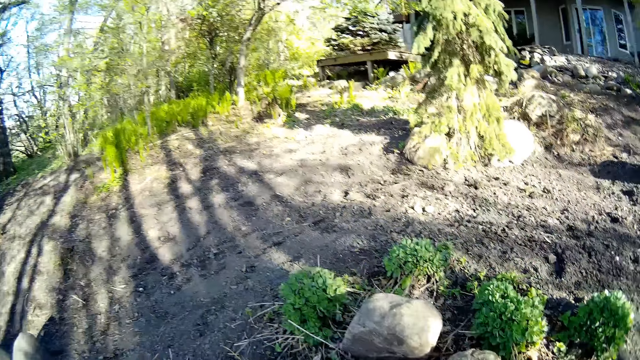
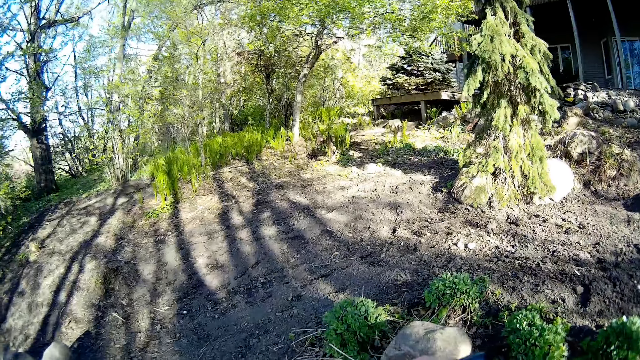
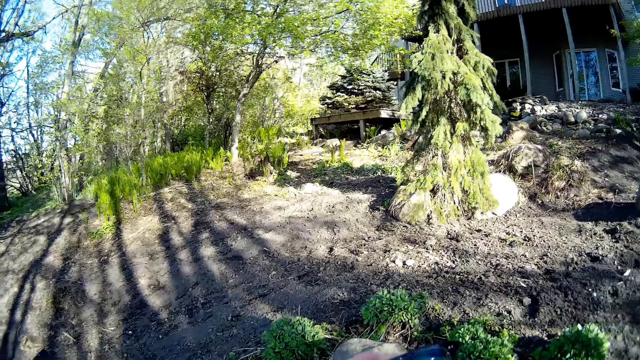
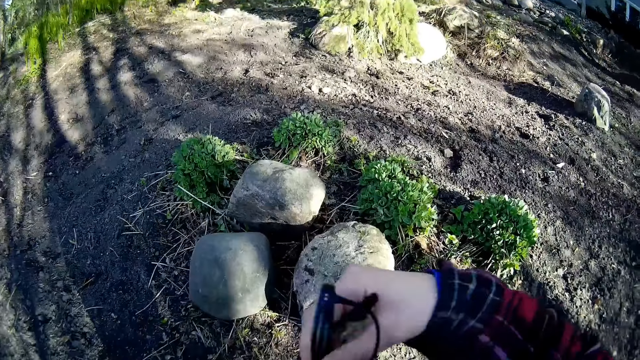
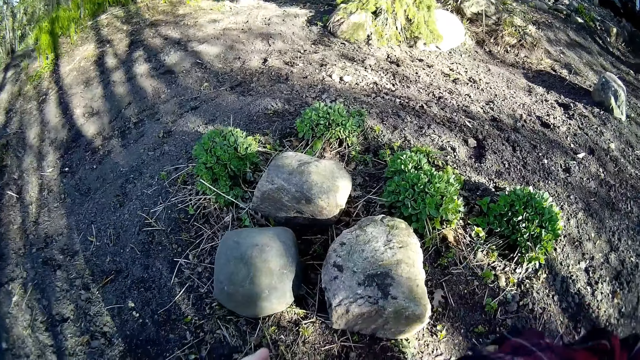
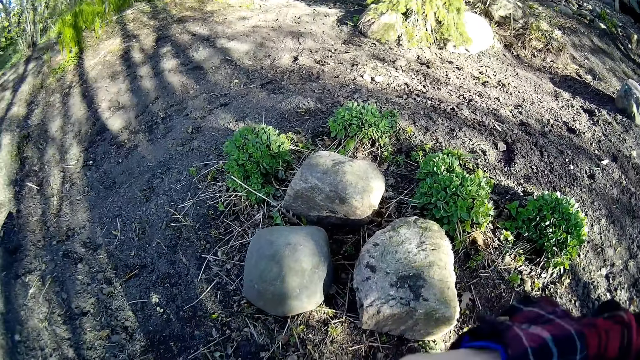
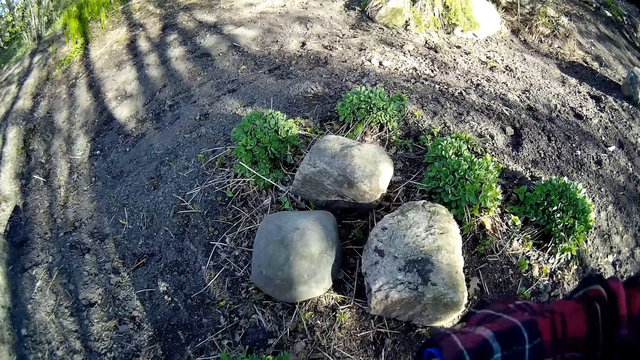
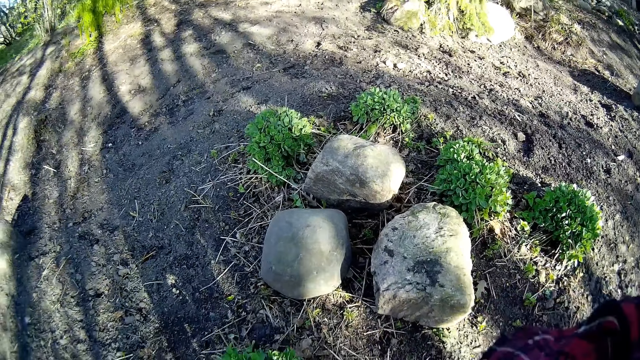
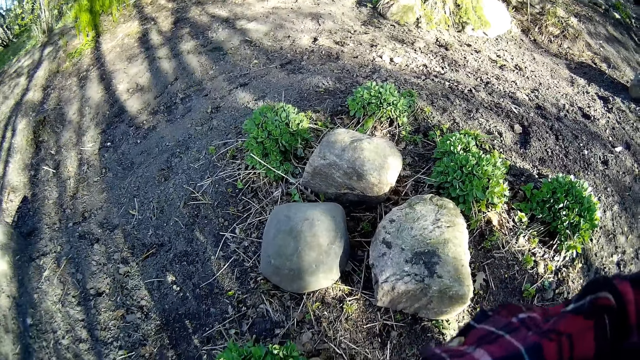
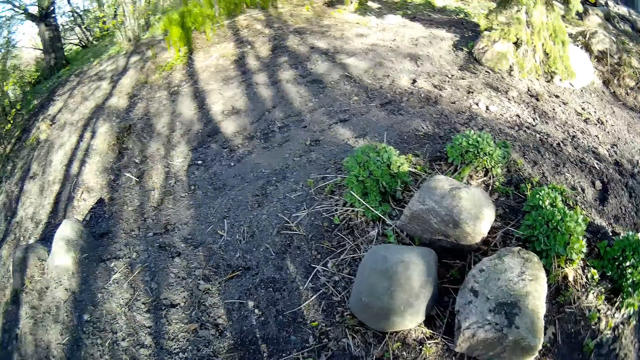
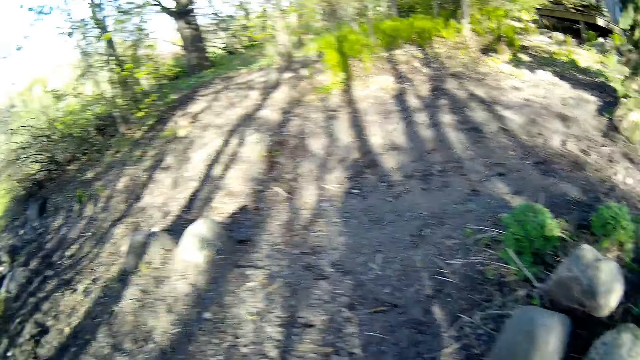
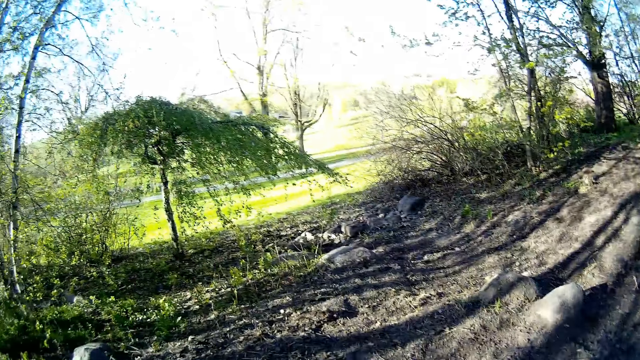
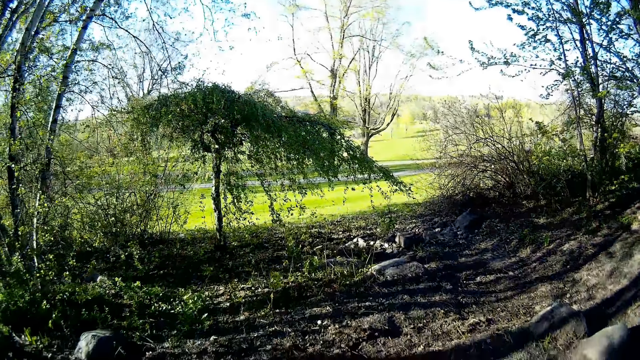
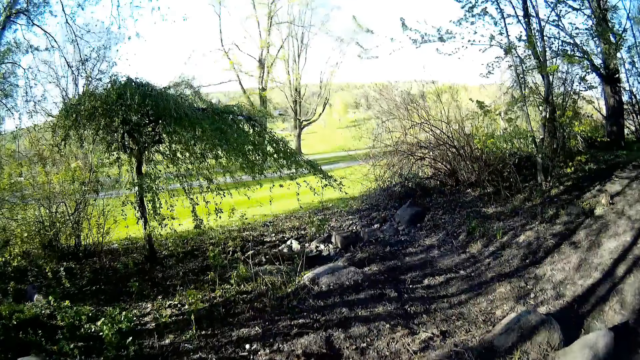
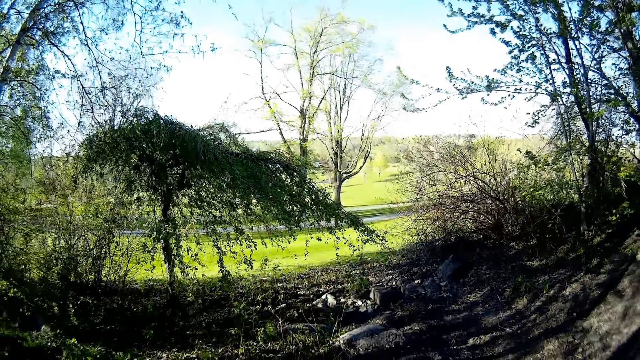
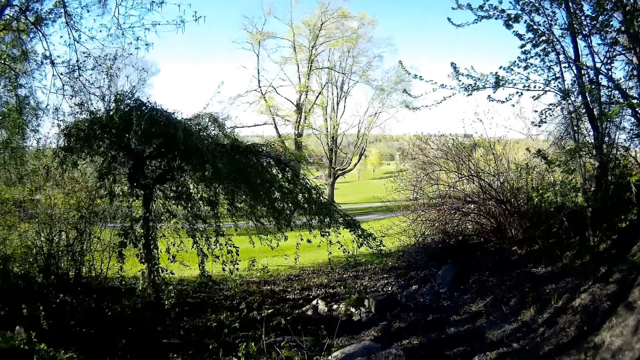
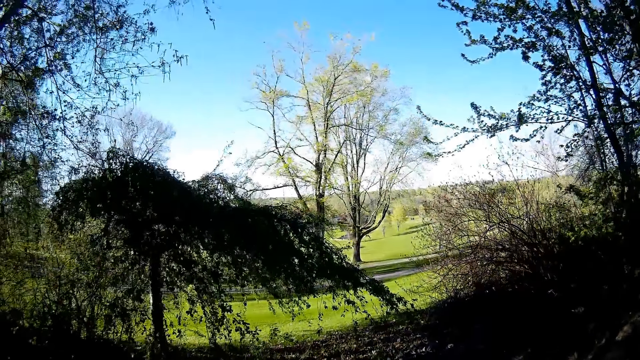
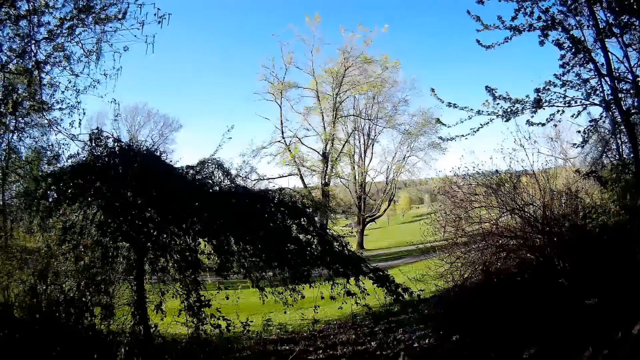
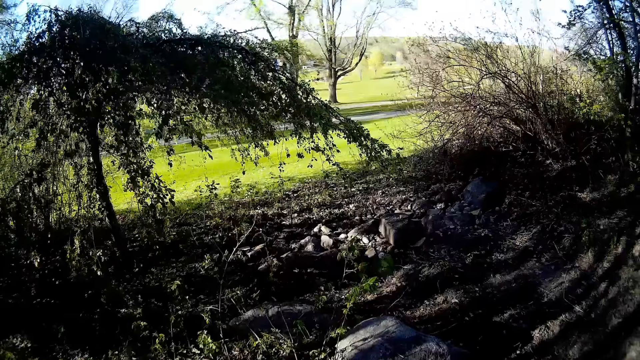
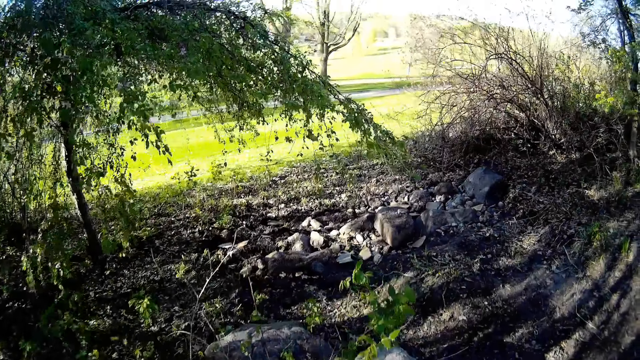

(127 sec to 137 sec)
The camera wearer puts the pair of glasses with her right hand in her pocket. She walks around.

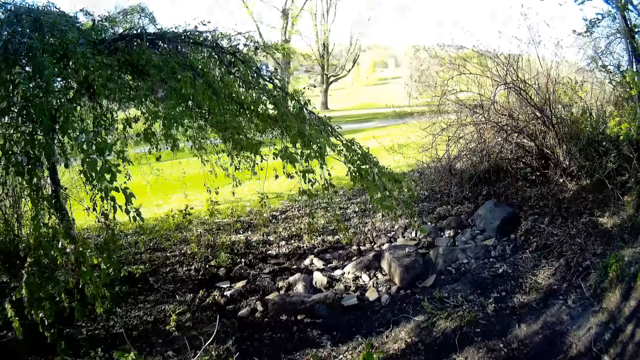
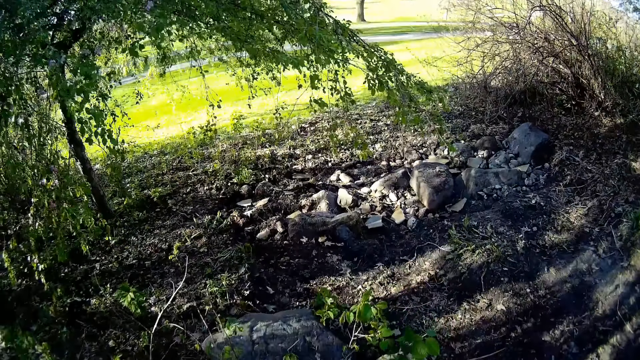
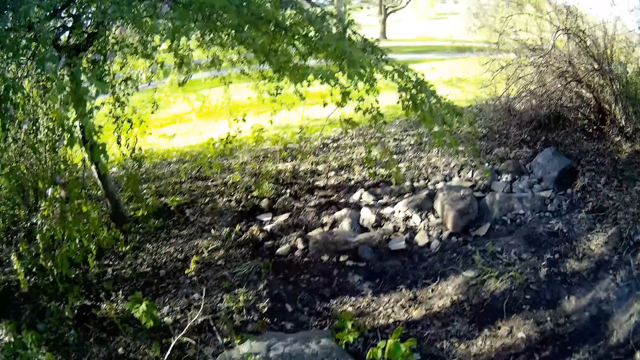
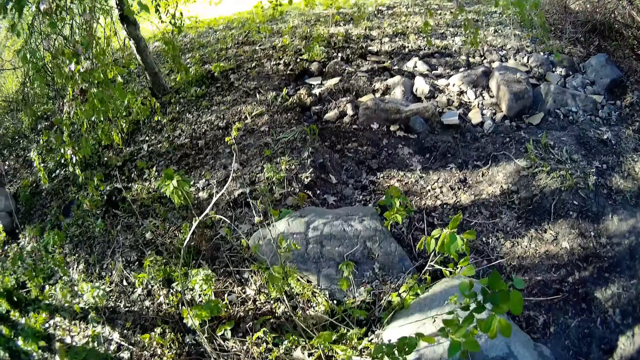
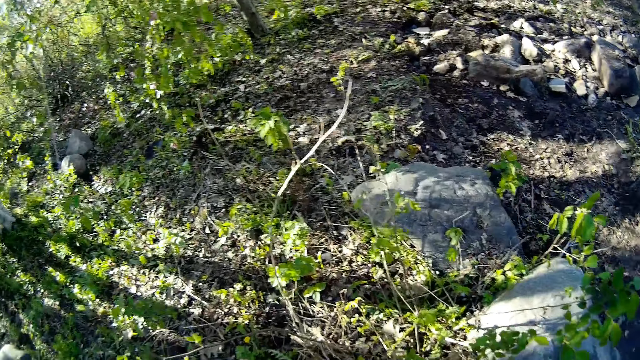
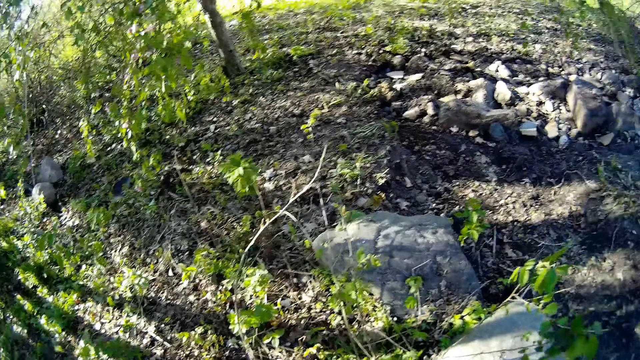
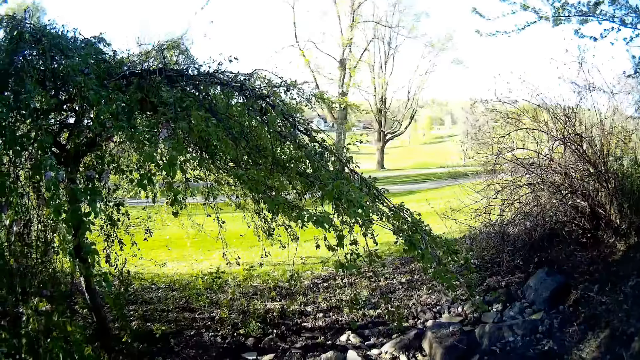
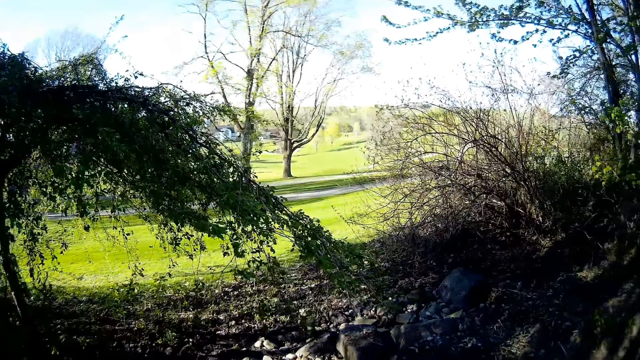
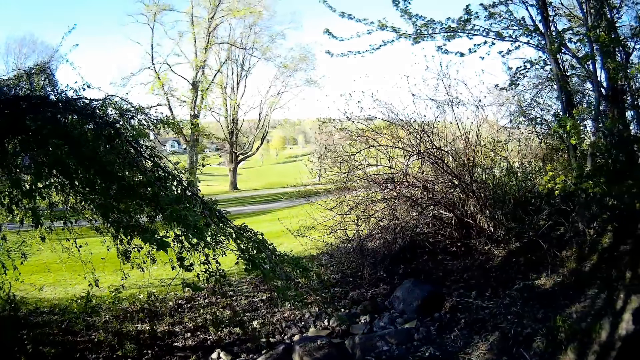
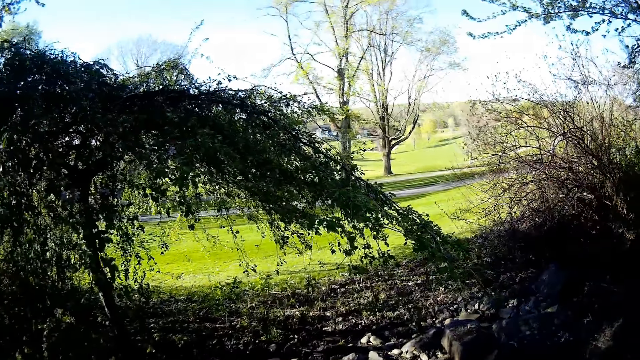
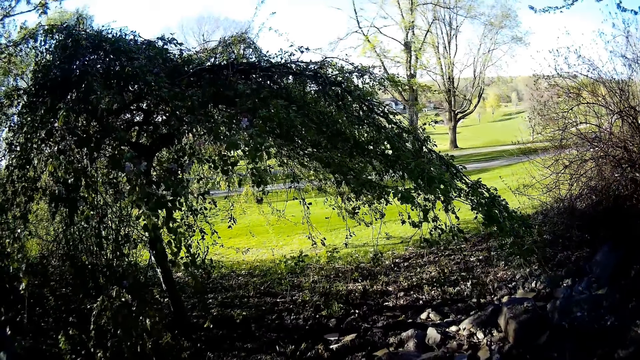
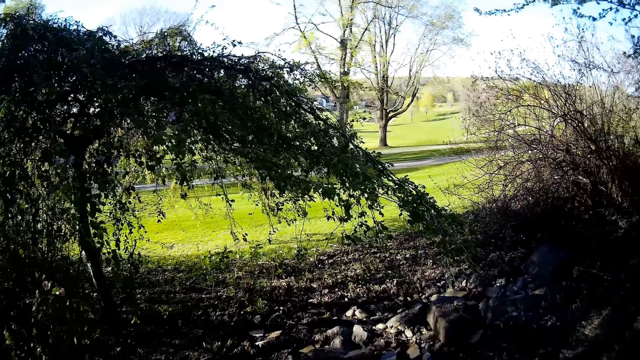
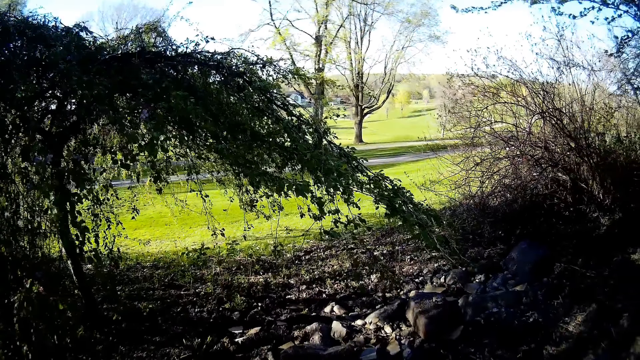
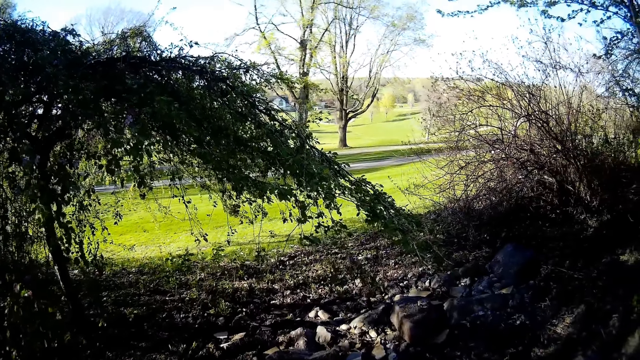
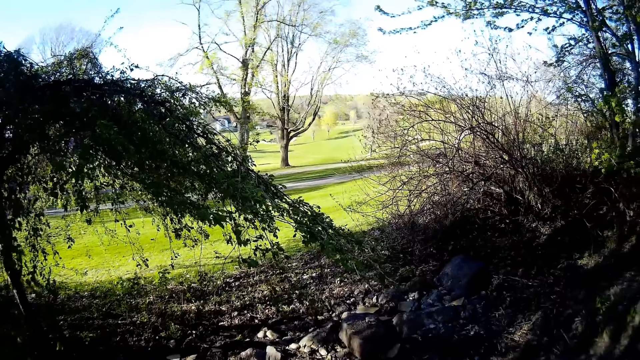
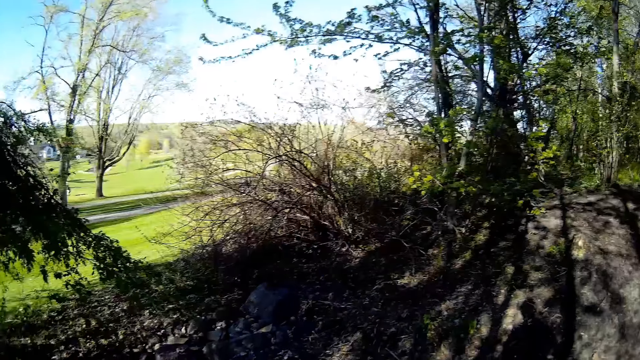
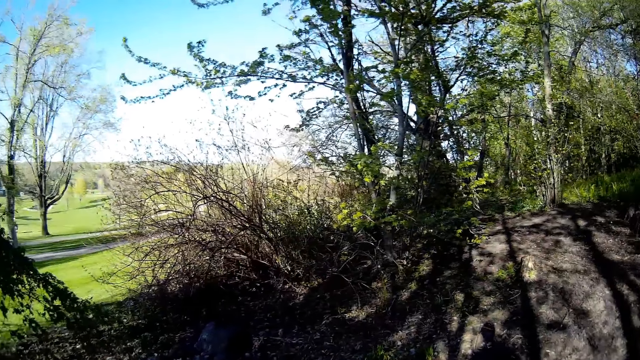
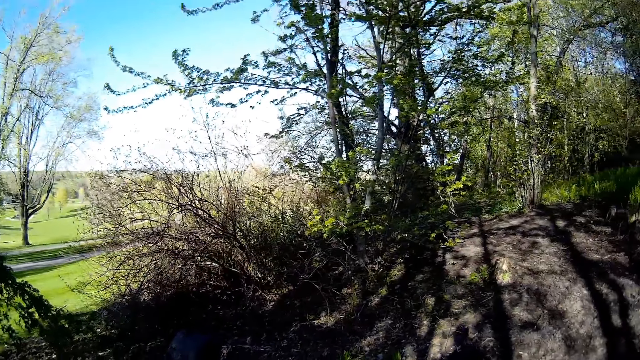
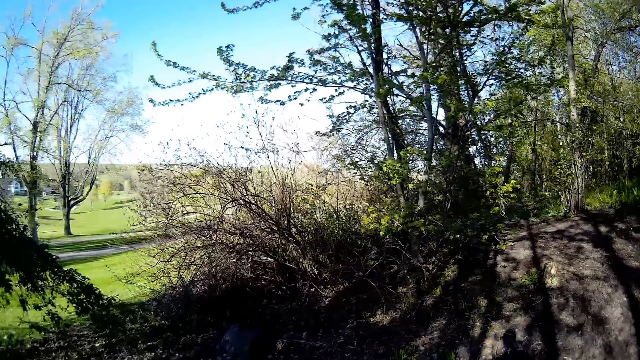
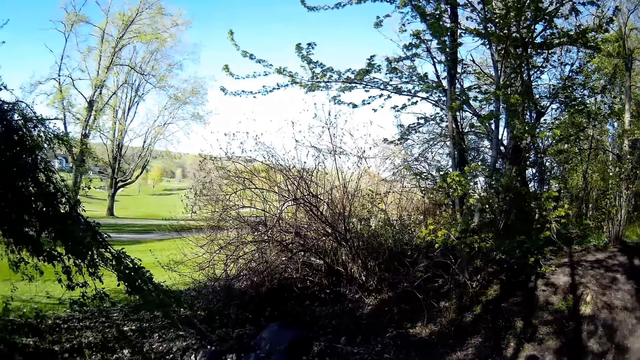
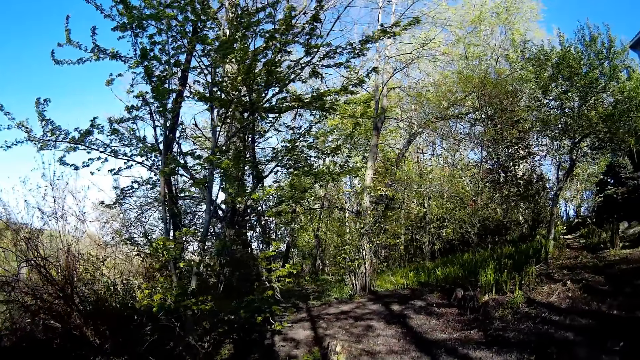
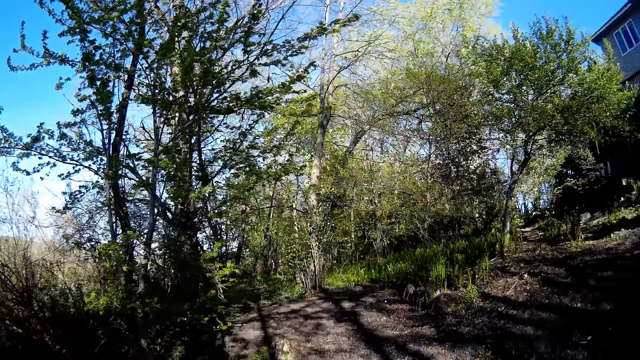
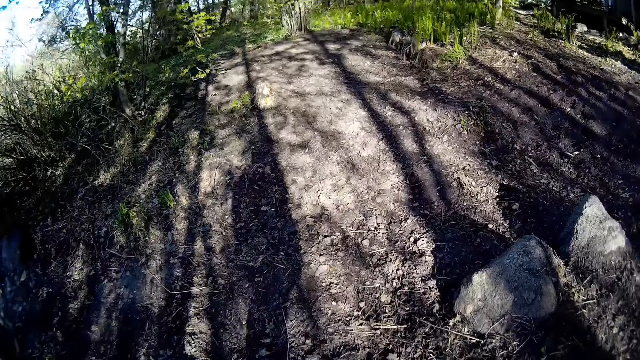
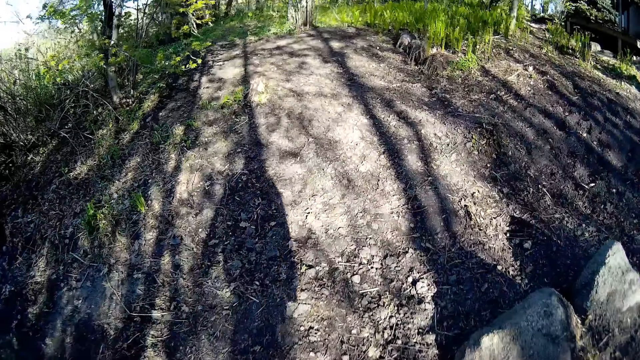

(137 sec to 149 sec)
The camera wearer looks around.
